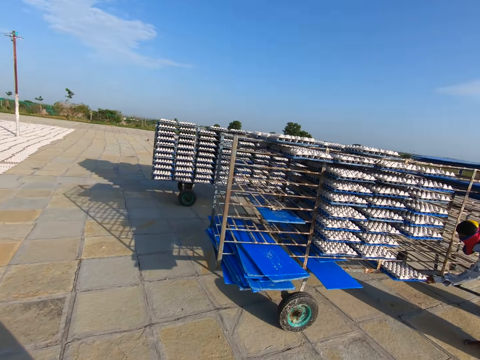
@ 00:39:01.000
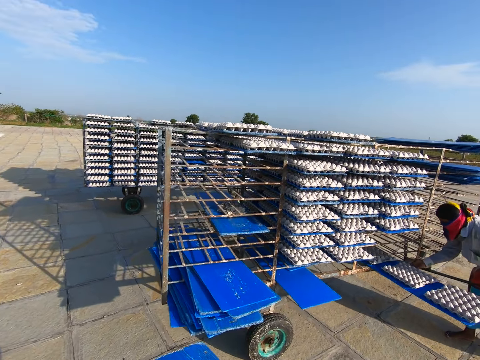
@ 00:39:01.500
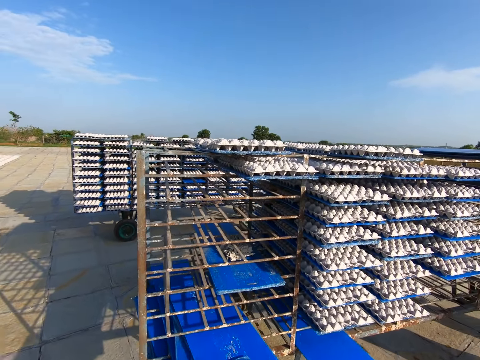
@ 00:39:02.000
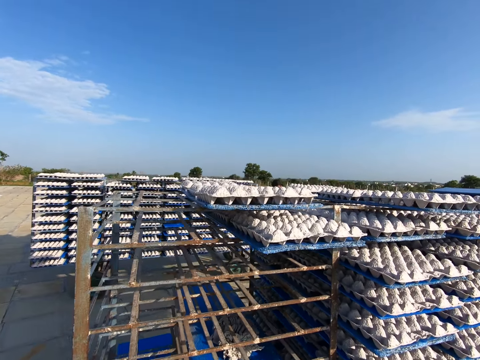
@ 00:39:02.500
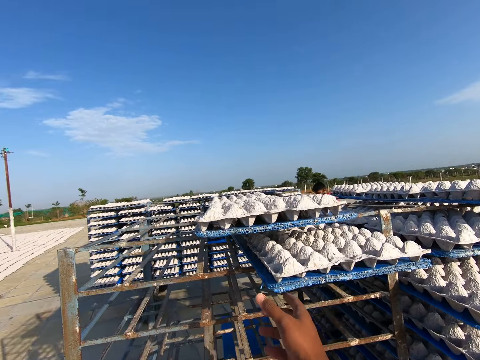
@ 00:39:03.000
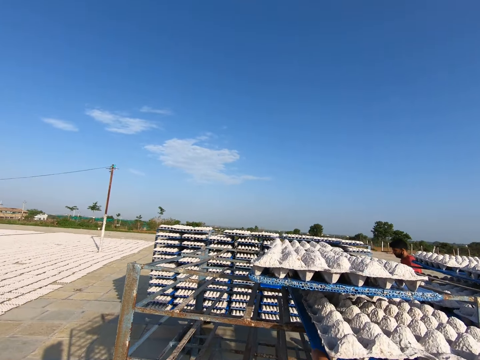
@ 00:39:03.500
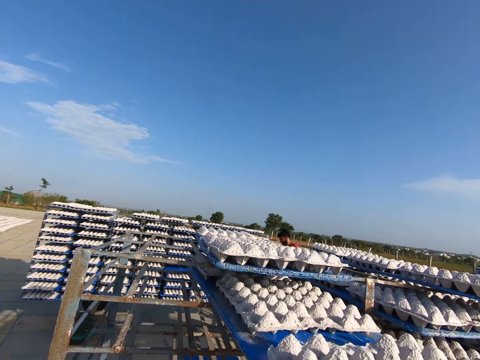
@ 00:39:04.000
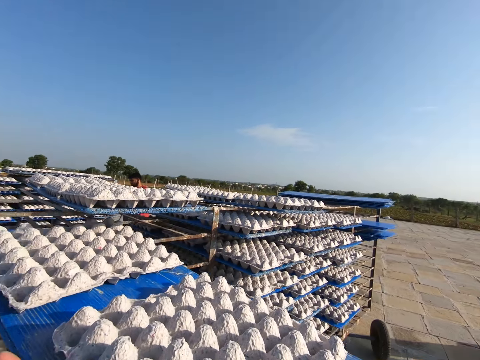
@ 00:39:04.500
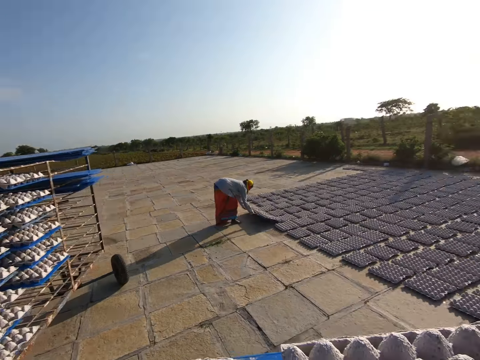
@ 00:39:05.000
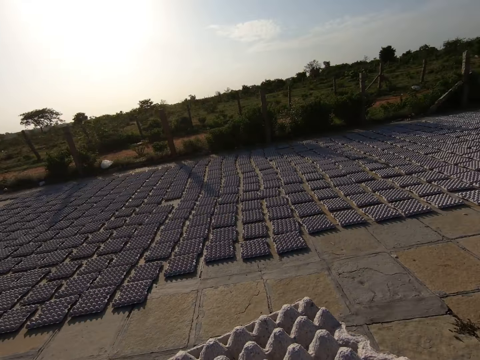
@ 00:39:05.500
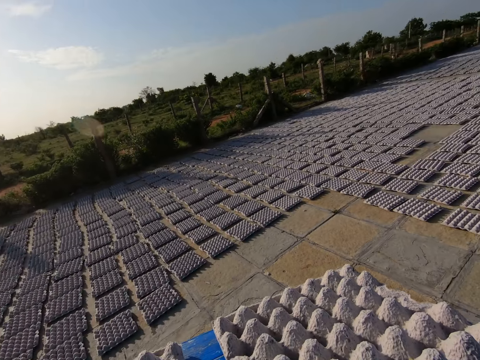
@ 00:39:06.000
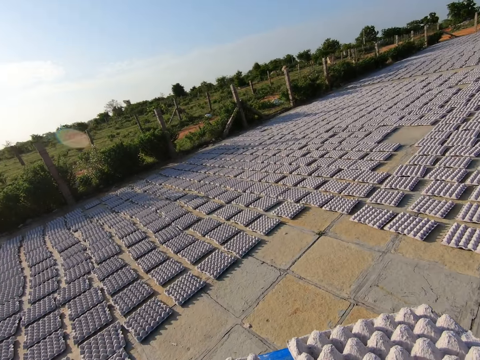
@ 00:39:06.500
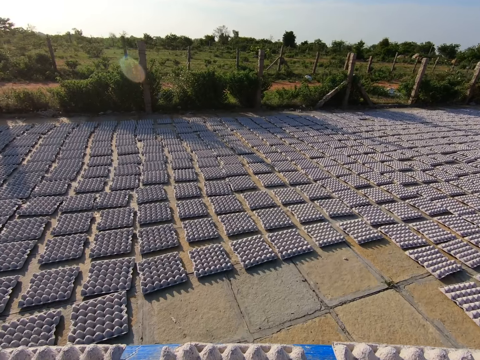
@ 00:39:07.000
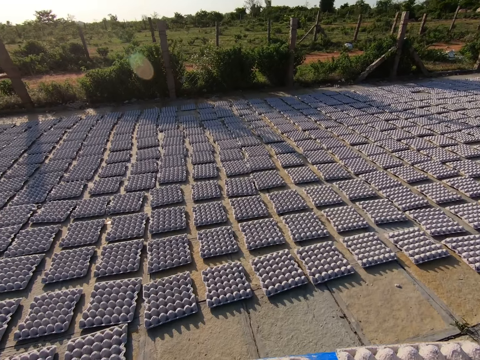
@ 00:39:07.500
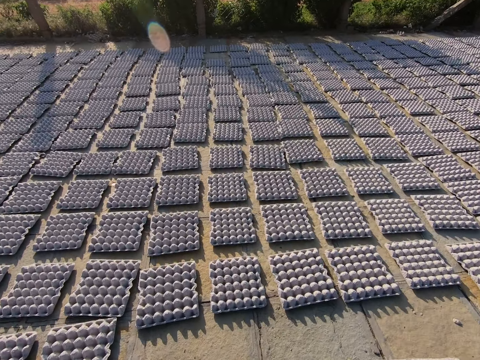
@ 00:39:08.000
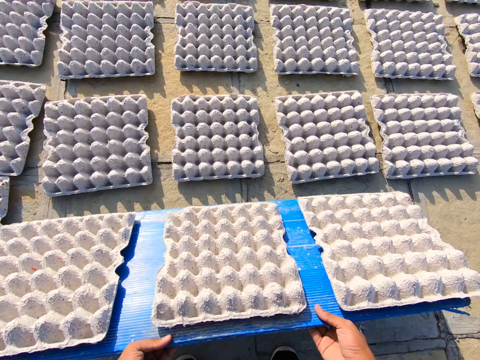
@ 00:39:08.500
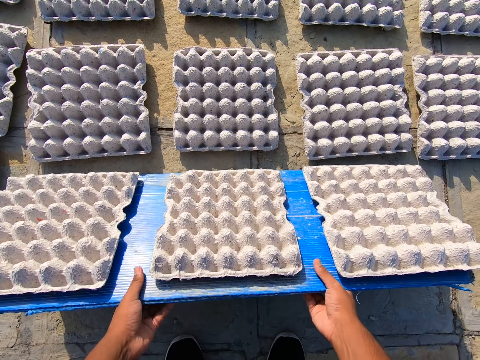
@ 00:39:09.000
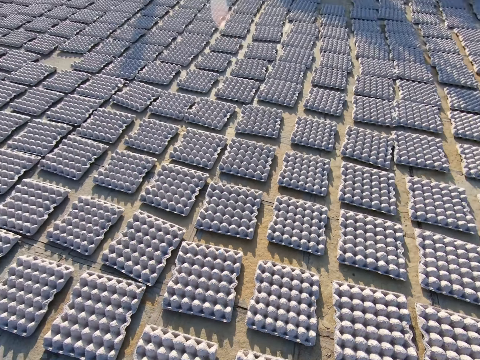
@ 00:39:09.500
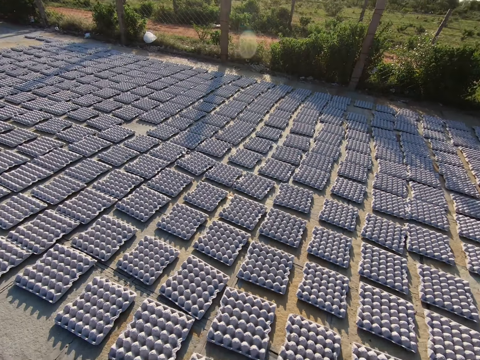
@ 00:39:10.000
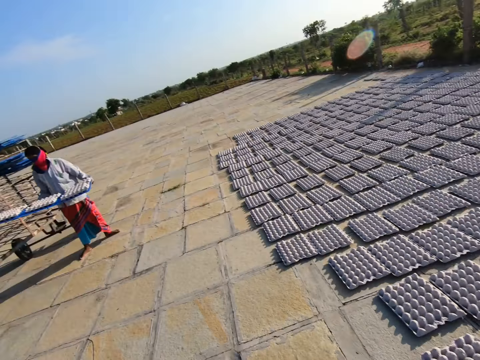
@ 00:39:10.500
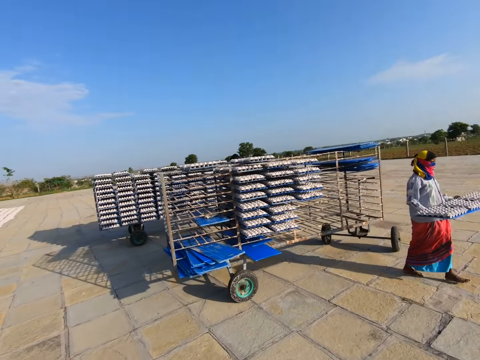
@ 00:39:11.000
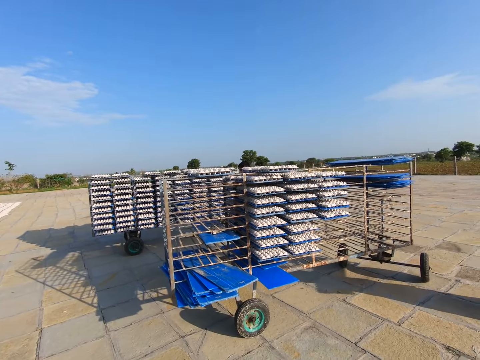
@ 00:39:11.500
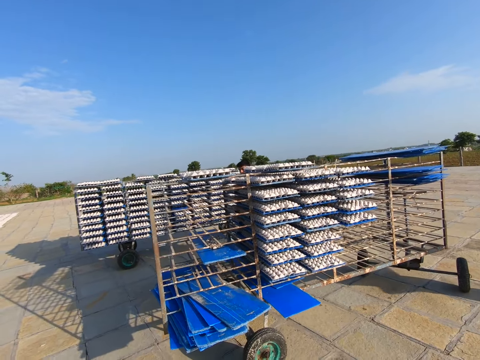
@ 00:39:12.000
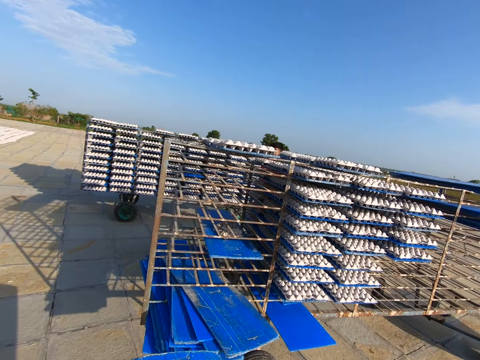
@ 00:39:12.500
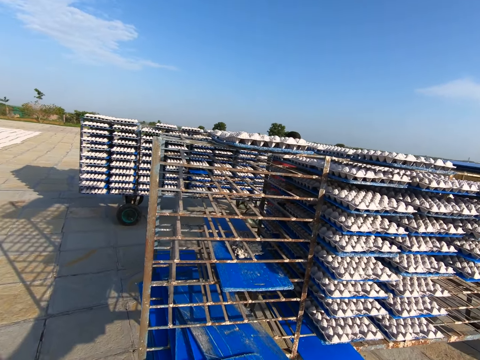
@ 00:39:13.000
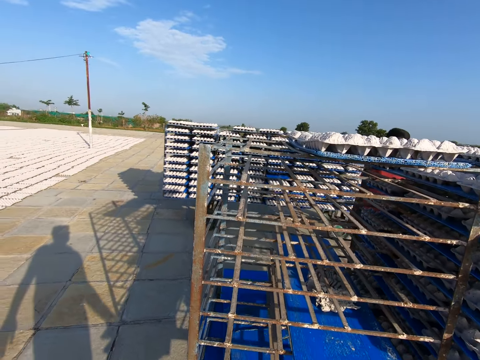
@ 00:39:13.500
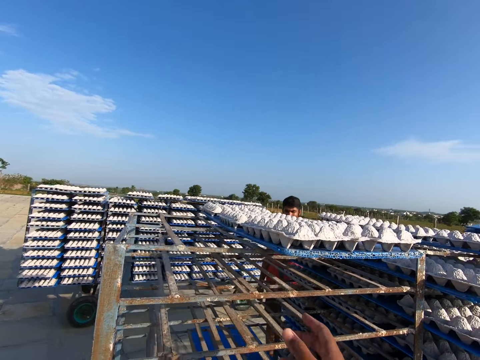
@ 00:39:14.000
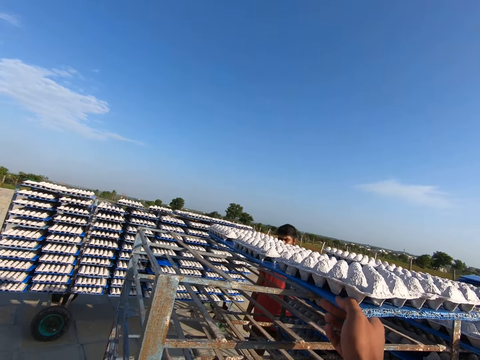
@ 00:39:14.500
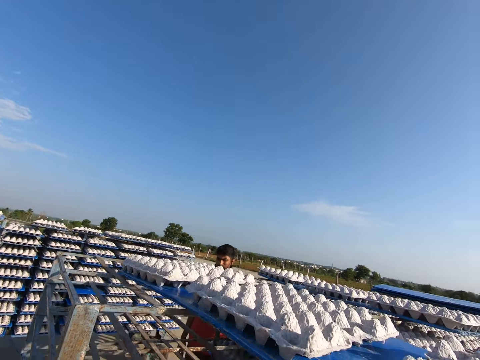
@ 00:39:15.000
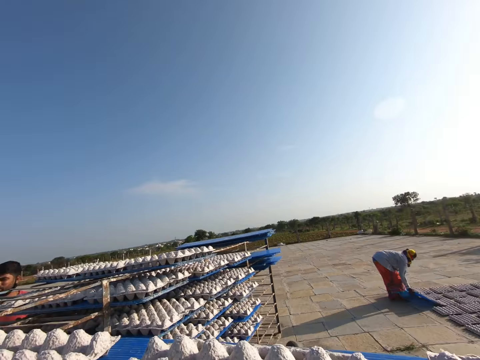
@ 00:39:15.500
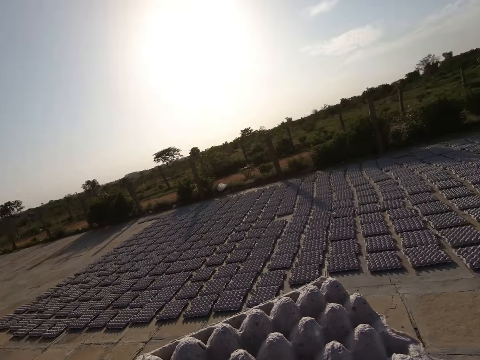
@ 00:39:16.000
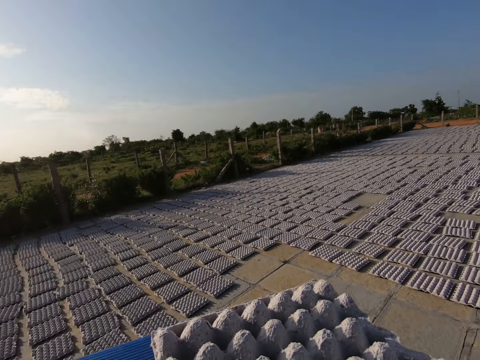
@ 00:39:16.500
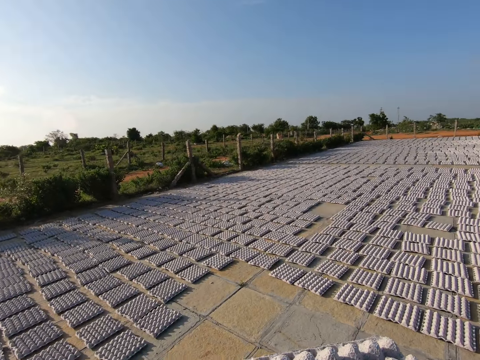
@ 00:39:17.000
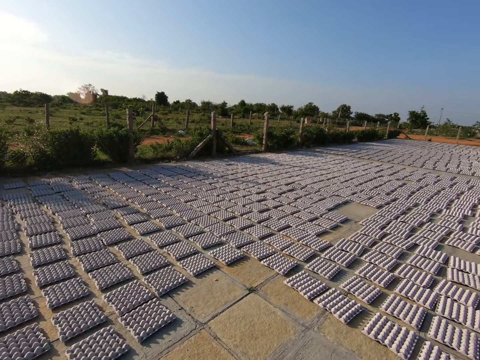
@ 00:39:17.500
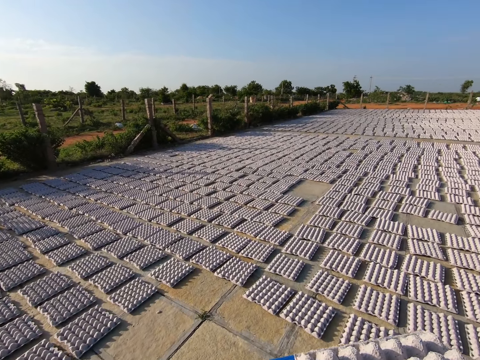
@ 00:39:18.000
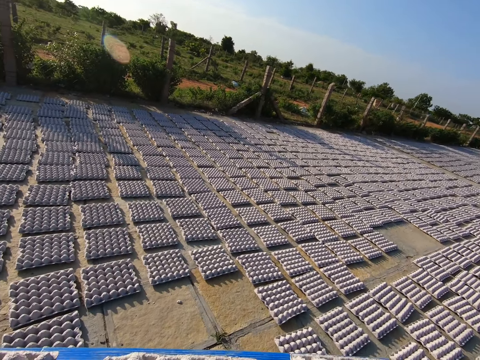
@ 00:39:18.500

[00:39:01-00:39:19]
A man picks a tray of egg crates from the trolley with both hands. The camera wearer picks a tray of egg crates from the trolley with both hands. He walks away from the trolley on the pavement. He drops the egg crate on the ground with the tray or board in both hands. He pulls the board. He walks towards the trolley on the pavement. He drops the tray on the trolley with both hands. He picks a tray of egg crates from the trolley with his right hand. He walks away from the trolley on the pavement.

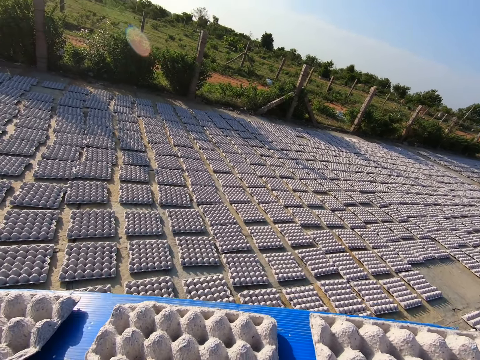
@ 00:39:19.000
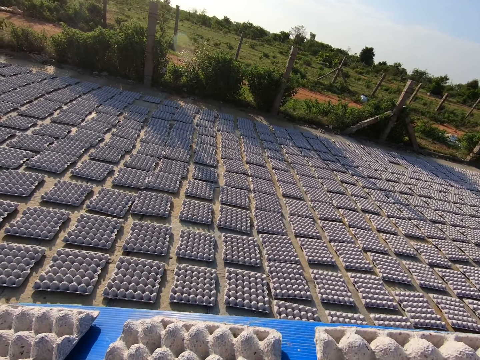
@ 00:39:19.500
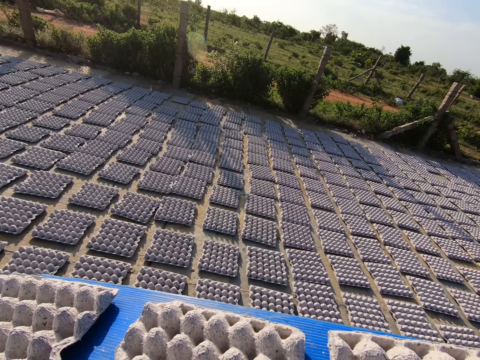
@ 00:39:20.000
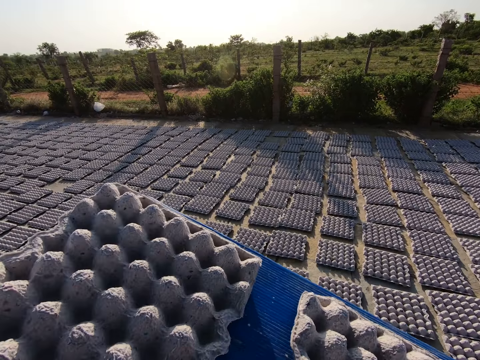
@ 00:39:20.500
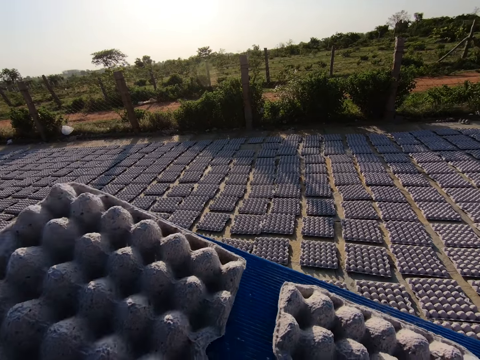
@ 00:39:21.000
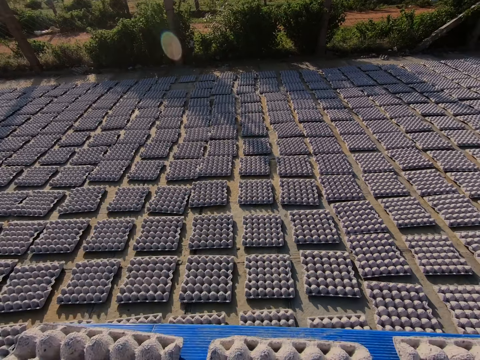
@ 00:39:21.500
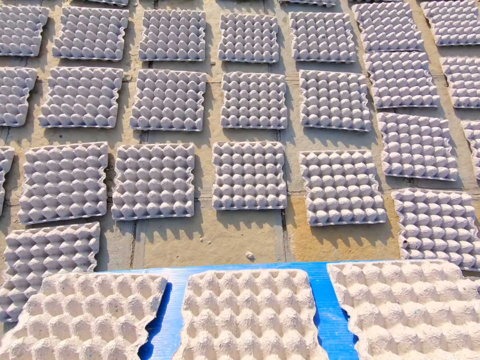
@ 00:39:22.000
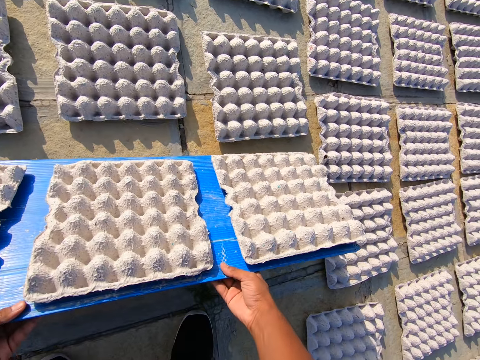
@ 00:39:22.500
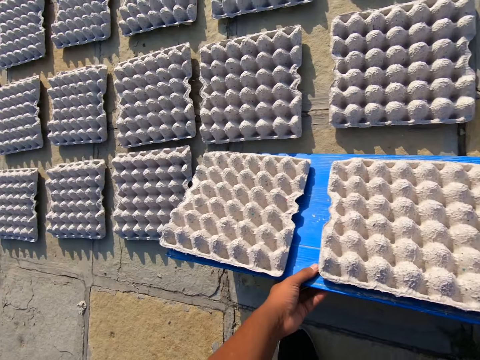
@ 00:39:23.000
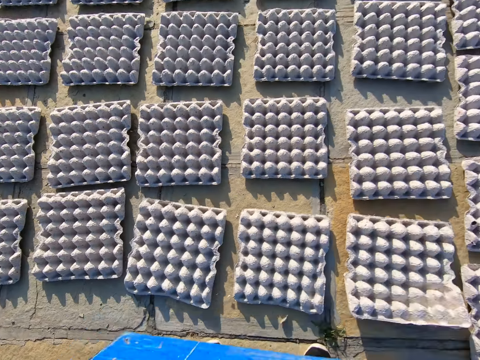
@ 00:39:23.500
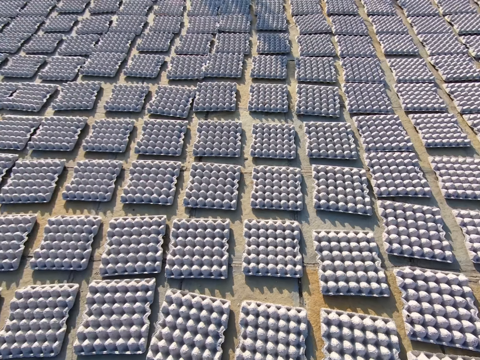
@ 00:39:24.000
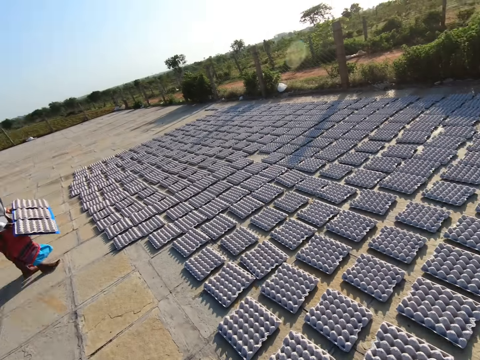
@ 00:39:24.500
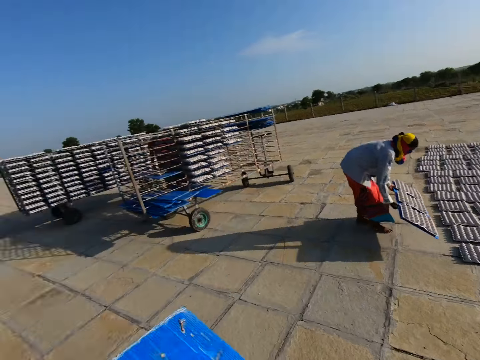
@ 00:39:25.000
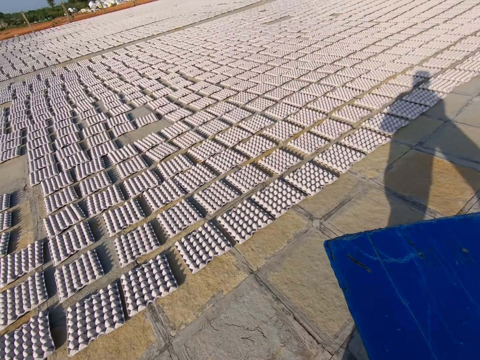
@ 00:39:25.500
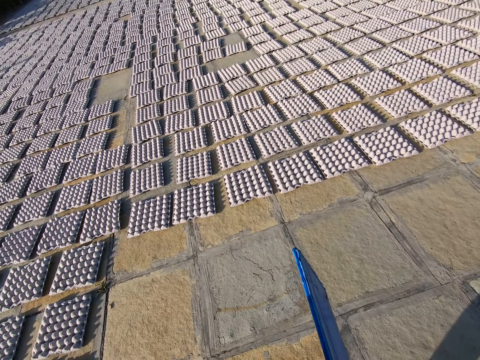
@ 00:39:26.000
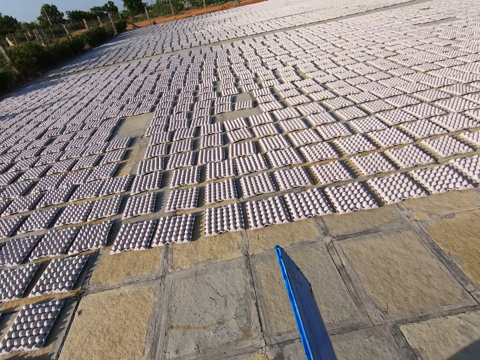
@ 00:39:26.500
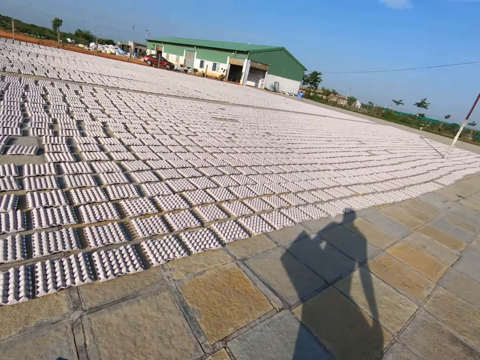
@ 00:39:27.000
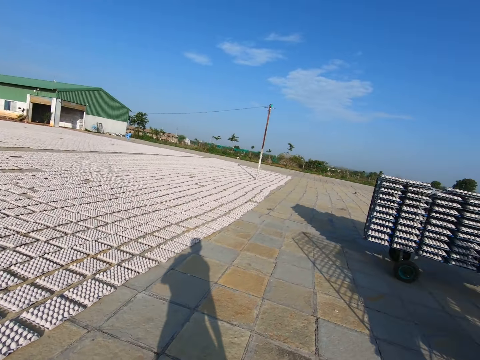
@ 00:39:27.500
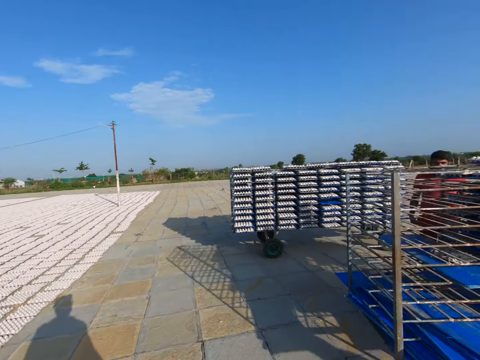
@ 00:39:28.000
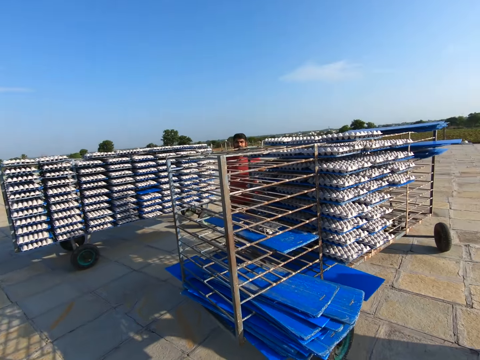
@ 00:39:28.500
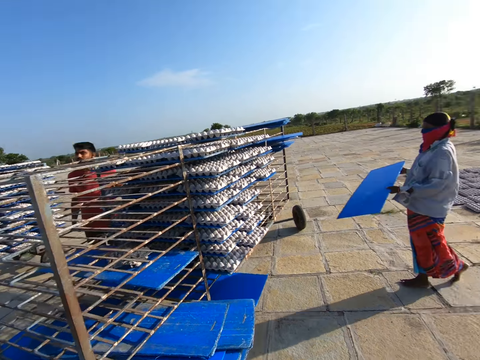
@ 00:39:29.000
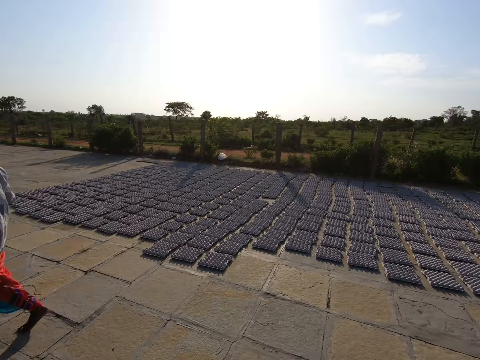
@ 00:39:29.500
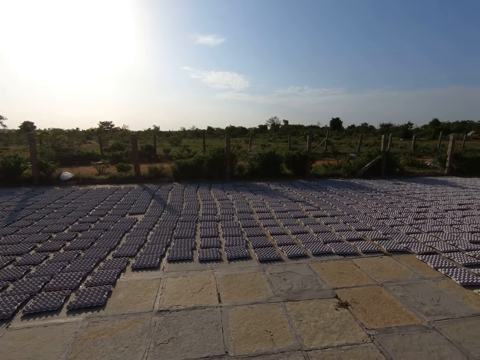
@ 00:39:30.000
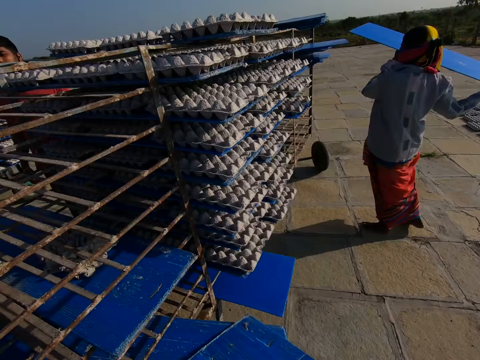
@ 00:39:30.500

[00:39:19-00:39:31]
The camera wearer shakes the board. They drop the egg crate on the ground with the tray in both hands. They pull the board. They walk towards the trolley on the pavement. They talk to a man. They look around.
